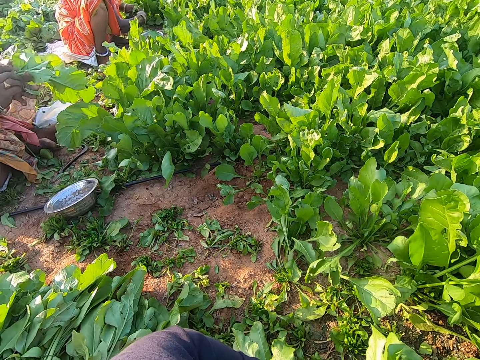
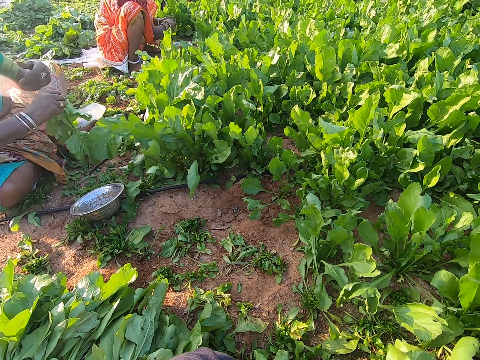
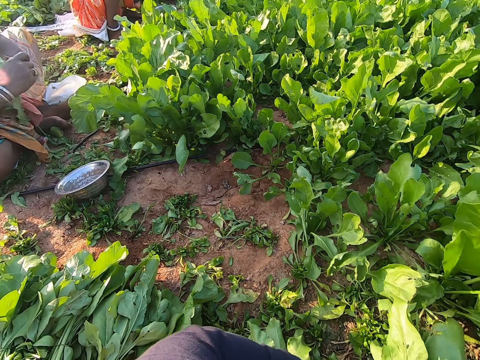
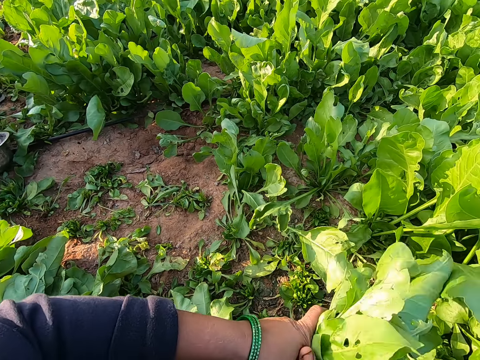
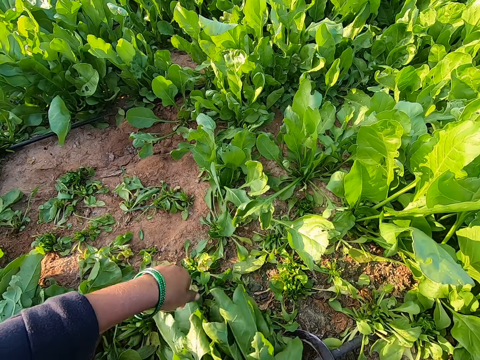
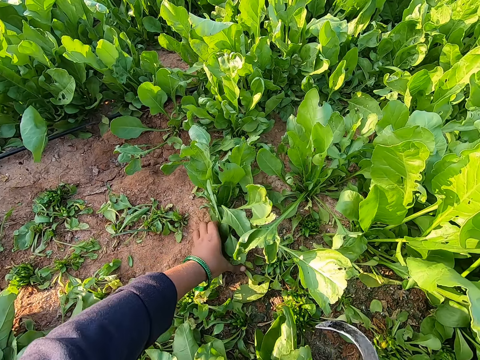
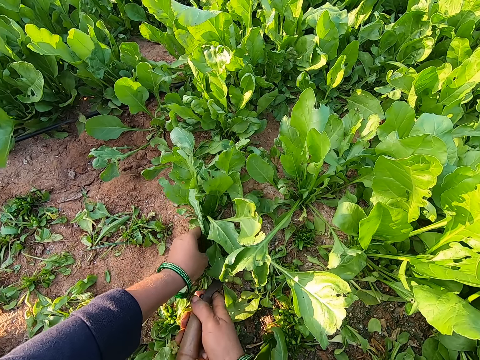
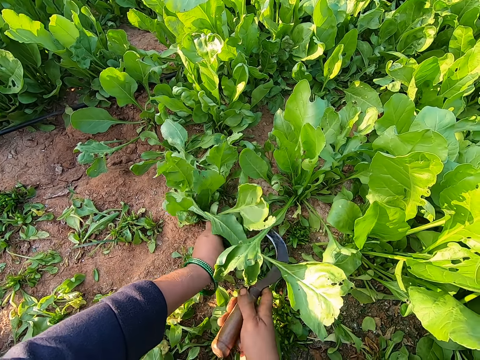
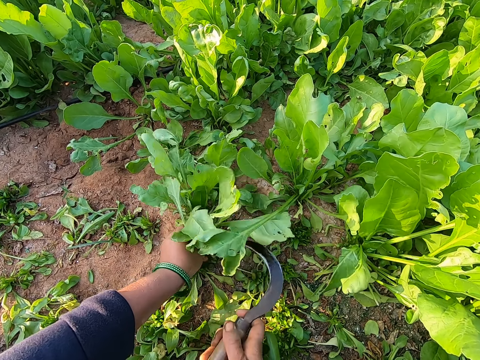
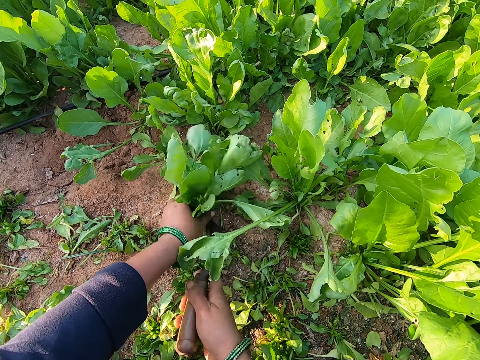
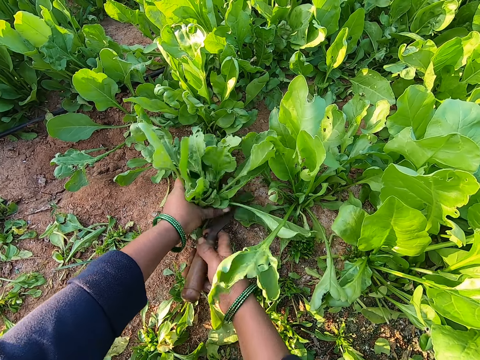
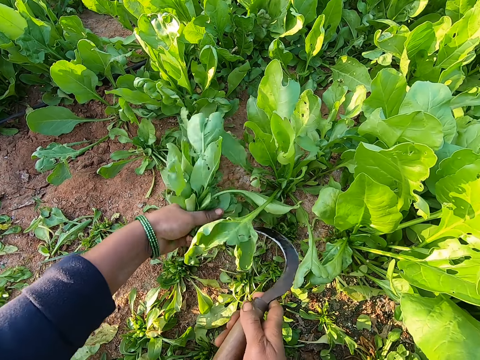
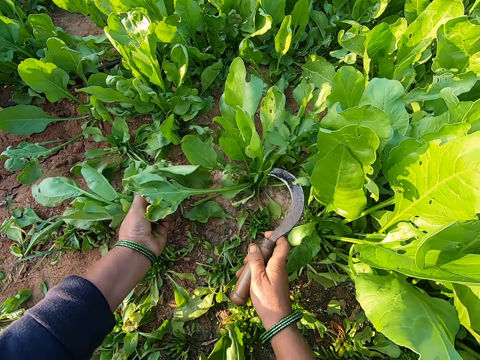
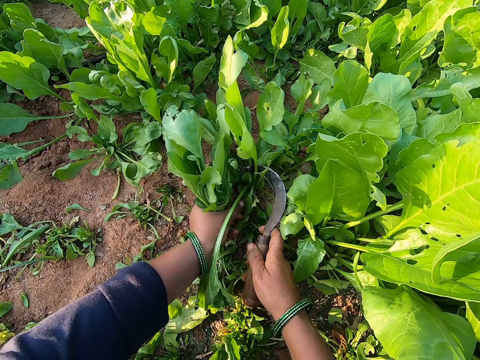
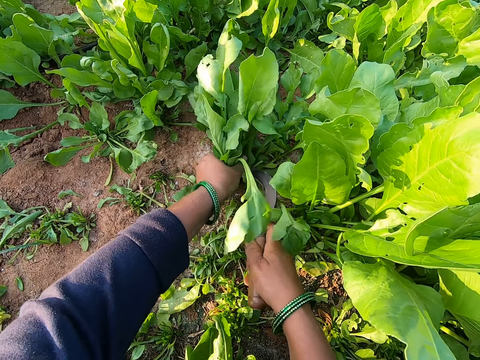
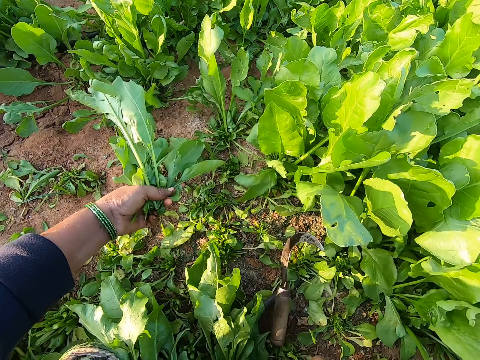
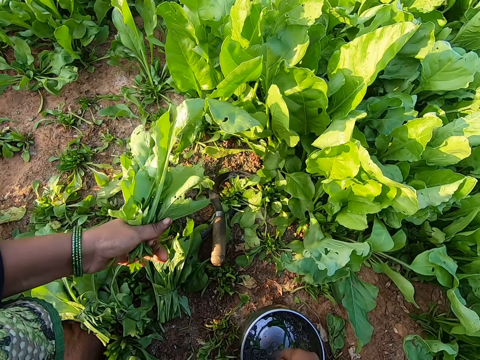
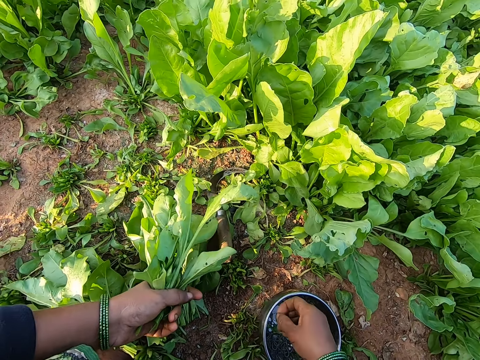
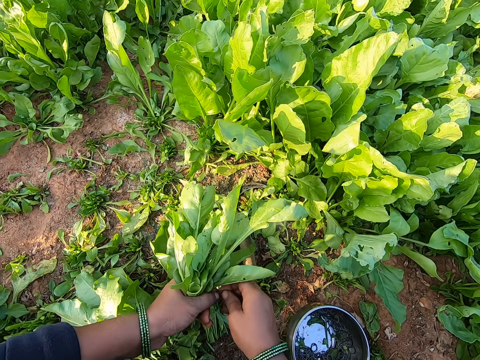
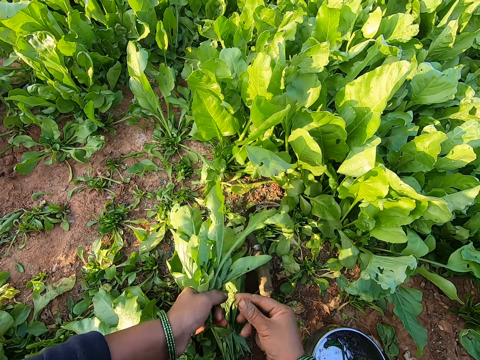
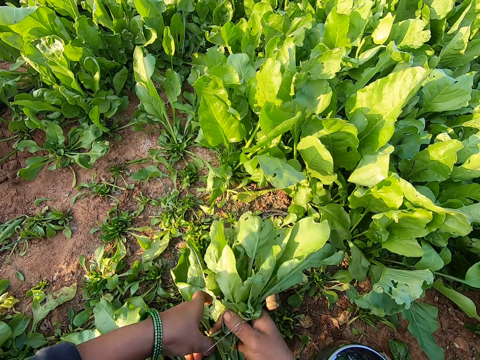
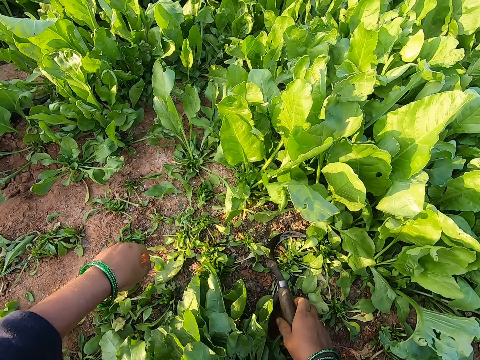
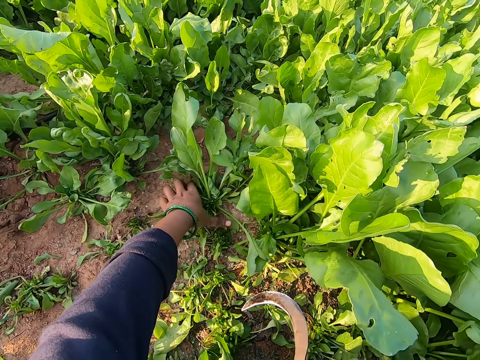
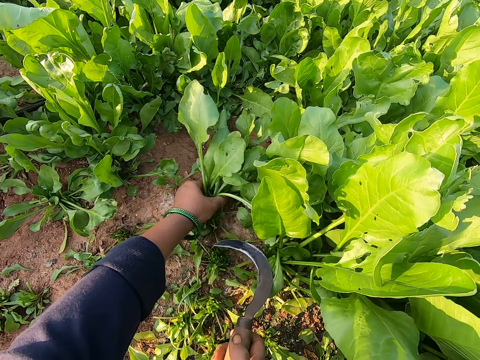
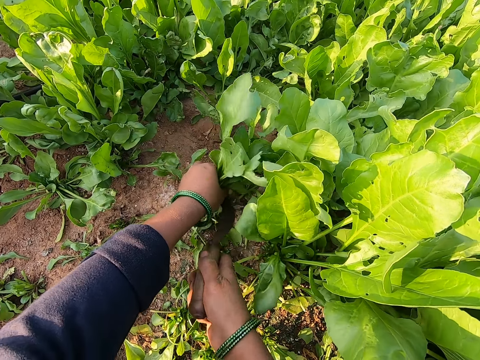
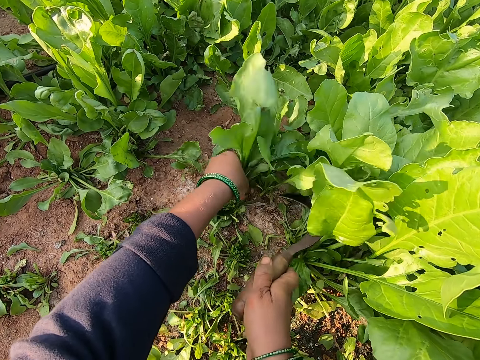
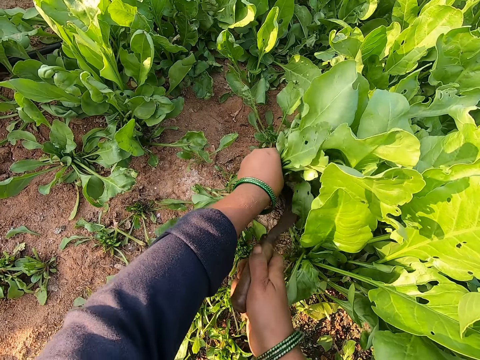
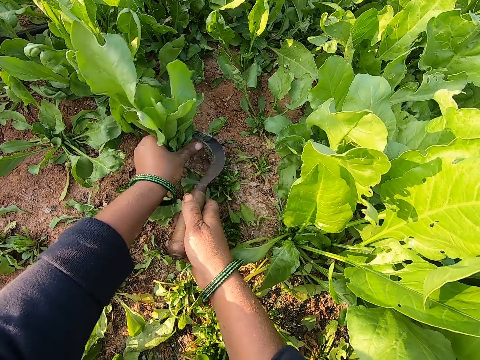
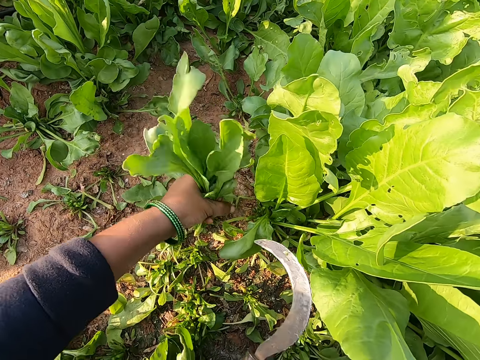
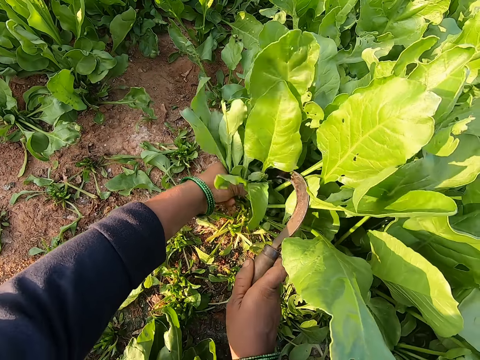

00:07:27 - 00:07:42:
The camera wearer ties the leaves or spinach with a rubber band in both hands. She drops the leaves on the ground with her right hand. She grabs some leaves on the ground with her left hand. She holds the spinach with her hand. She cuts the leaves on the ground with the knife in her right hand. She drops the knife on the ground with her right hand. She picks a rubber band from the bowl with her right hand. She ties the leaves with the rubber band in both hands. She holds the spinach with her hand. She drops the leaves on the ground with her right hand. She picks the knife from the ground with her right hand and grabs some leaves on the ground with her left hand. She holds the spinach with her hand. She cuts the leaves on the ground with the knife in her right hand.

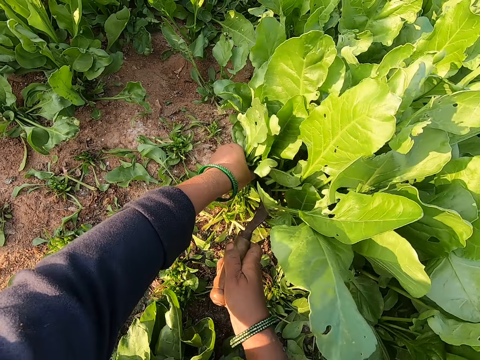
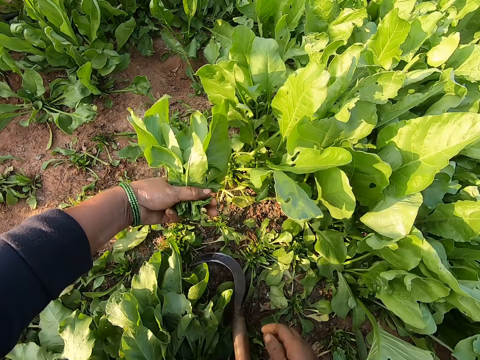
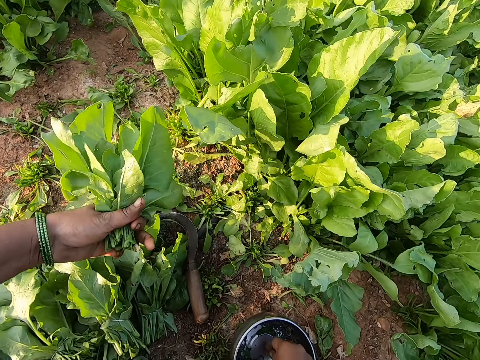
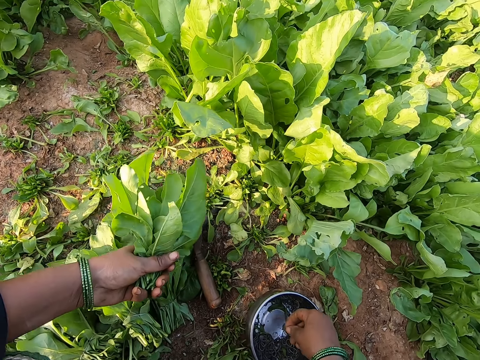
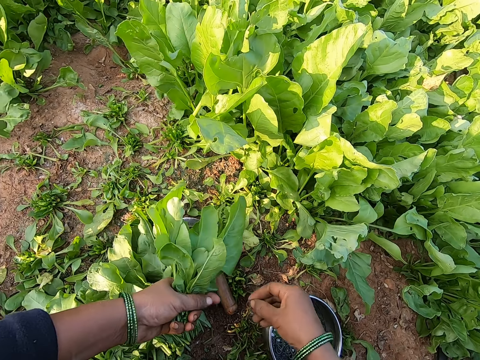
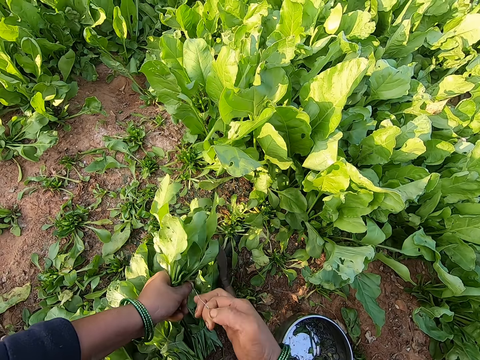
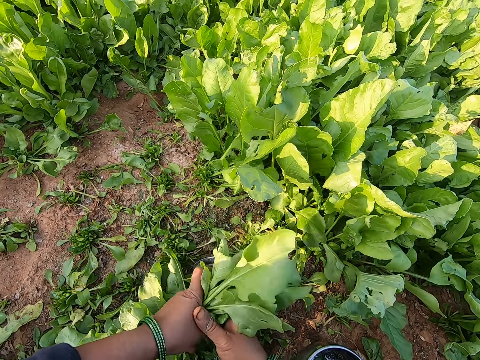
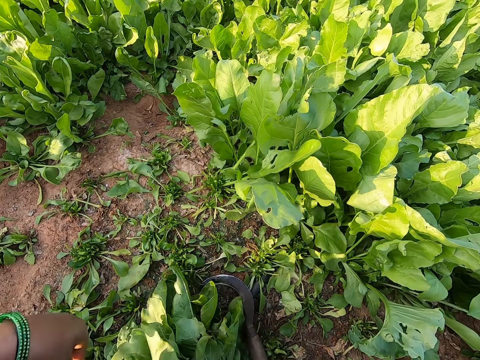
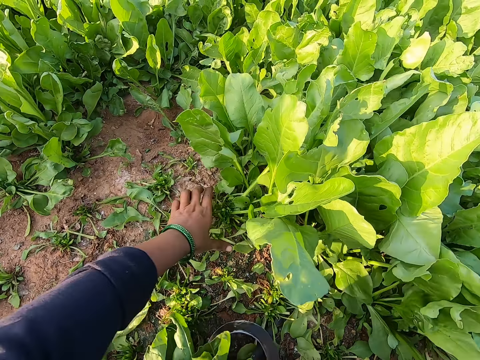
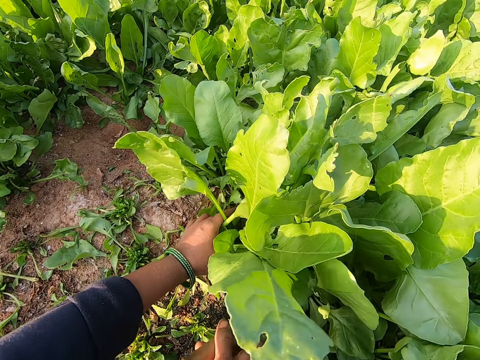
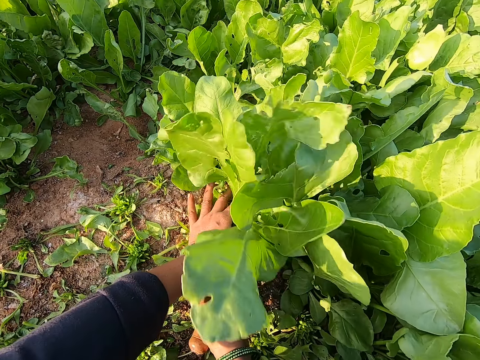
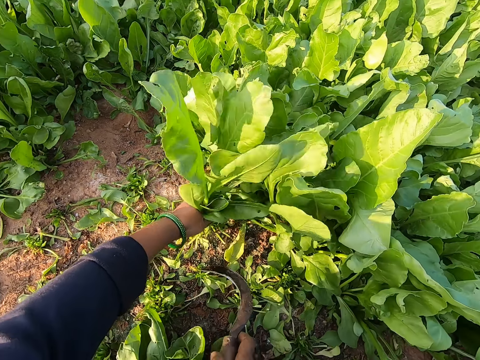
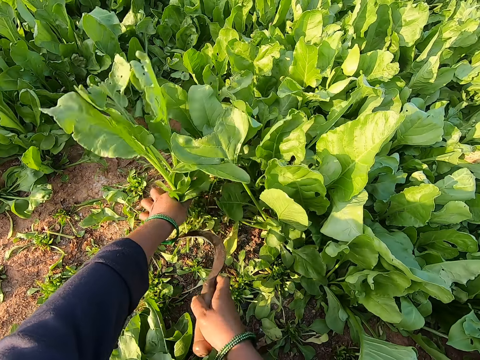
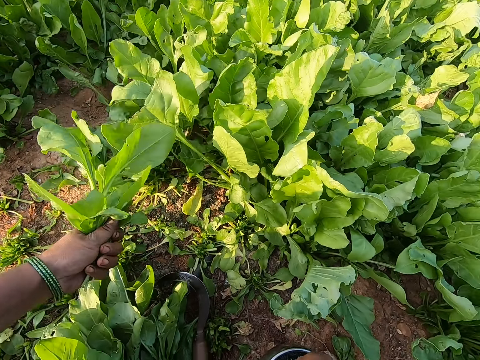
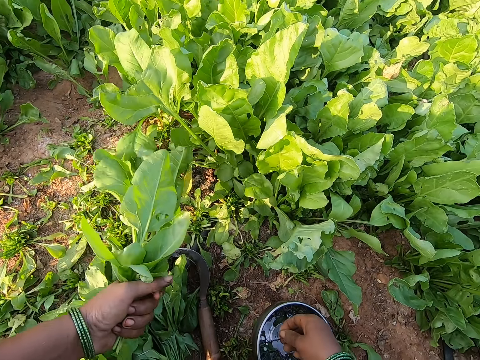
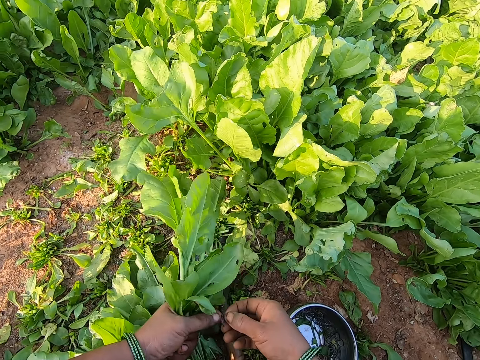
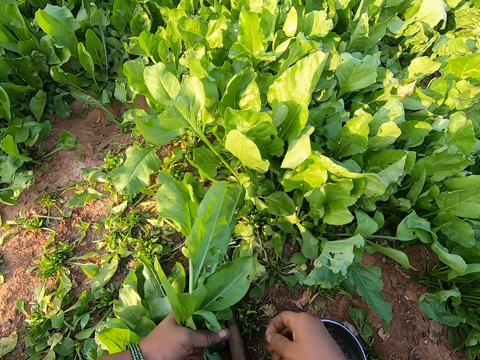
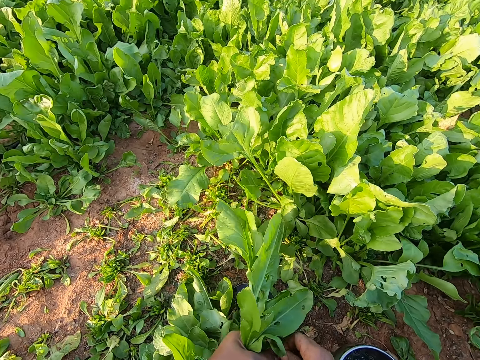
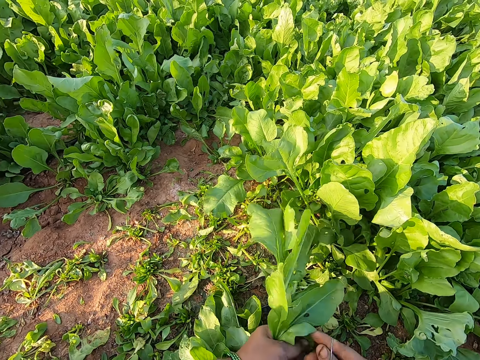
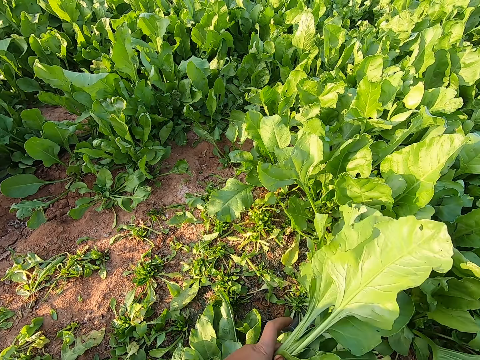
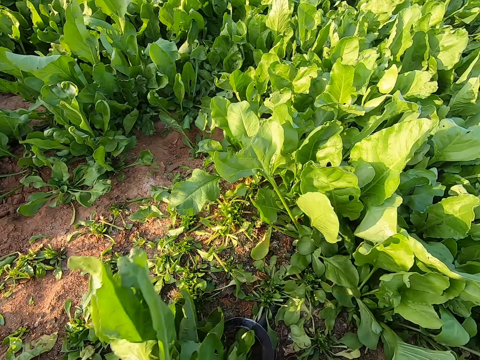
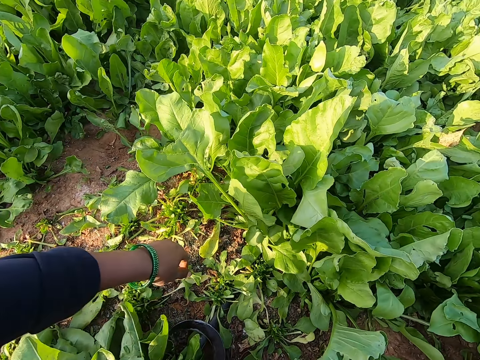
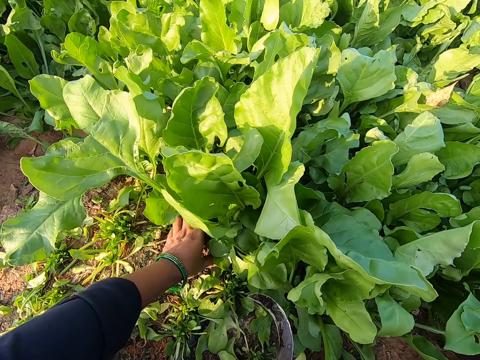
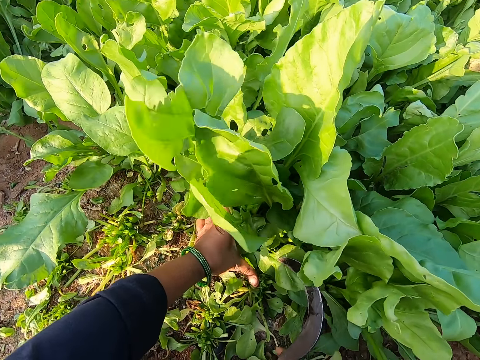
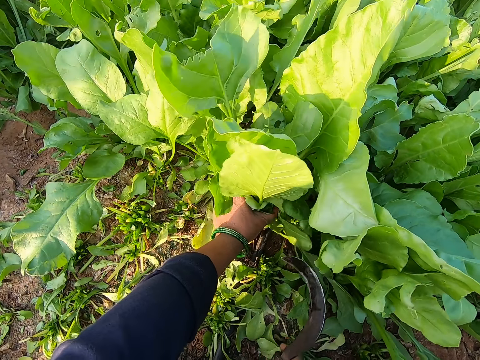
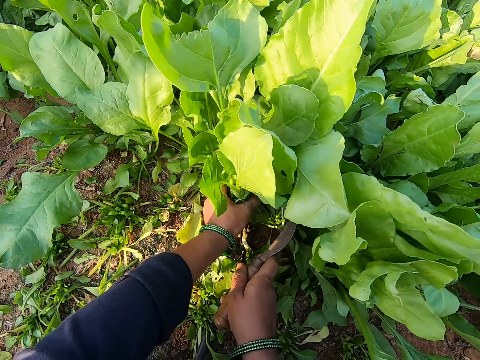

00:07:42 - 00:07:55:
The camera wearer drops the knife on the ground with her right hand. She picks a rubber band from the bowl with her right hand. She ties the leaves or spinach with the rubber band in both hands. She holds the rubber band with both hands. She drops the leaves on the ground with her right hand. She picks the knife from the ground with her right hand and grabs some leaves on the ground with her left hand. She holds the spinach with her hand. She cuts the leaves on the ground with the knife in her right hand. She drops the knife on the ground with her right hand. She picks a rubber band from the bowl with her right hand. She ties the leaves with the rubber band in both hands. She holds the rubber band with both hands. She drops the leaves on the ground with her right hand. She picks the knife from the ground with her right hand and grabs some leaves on the ground with her left hand. She holds the spinach with her hand. She cuts the leaves on the ground with the knife in her right hand.
